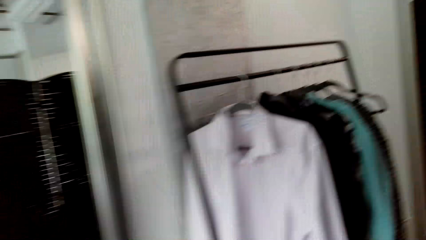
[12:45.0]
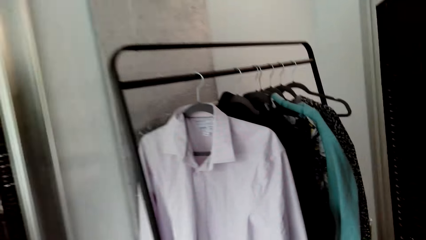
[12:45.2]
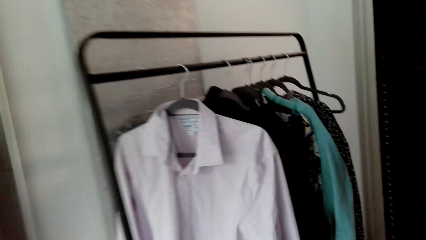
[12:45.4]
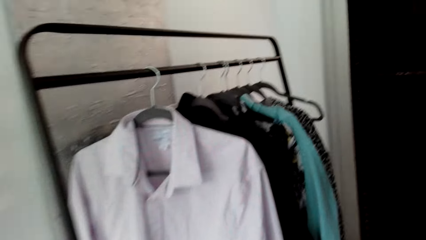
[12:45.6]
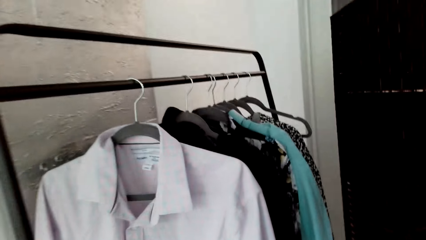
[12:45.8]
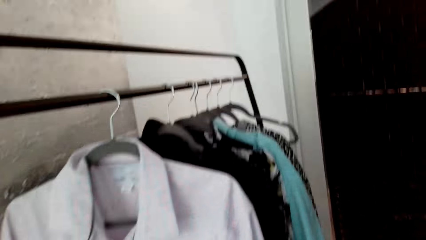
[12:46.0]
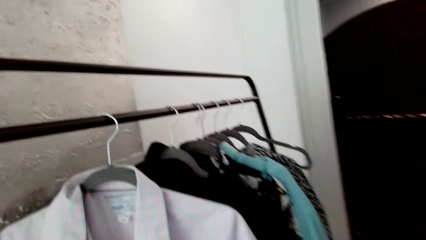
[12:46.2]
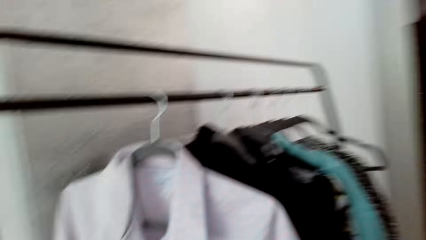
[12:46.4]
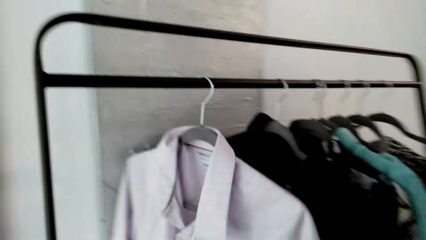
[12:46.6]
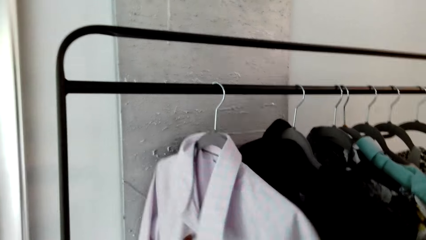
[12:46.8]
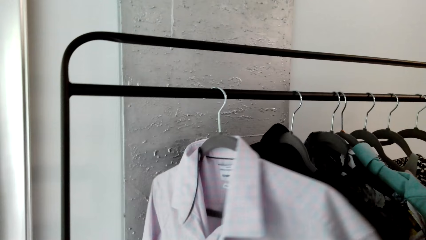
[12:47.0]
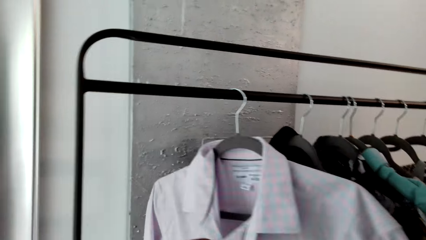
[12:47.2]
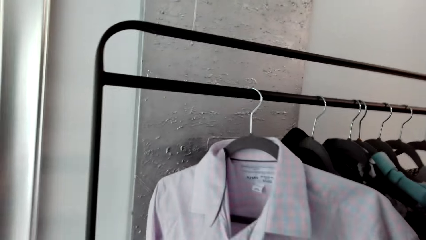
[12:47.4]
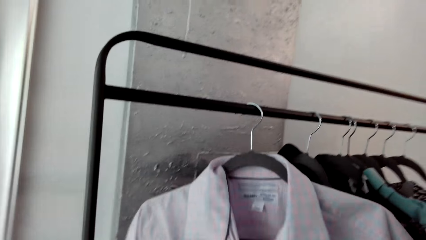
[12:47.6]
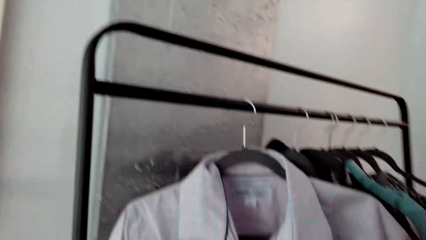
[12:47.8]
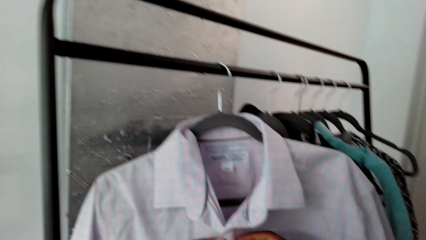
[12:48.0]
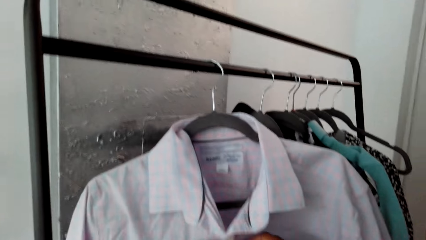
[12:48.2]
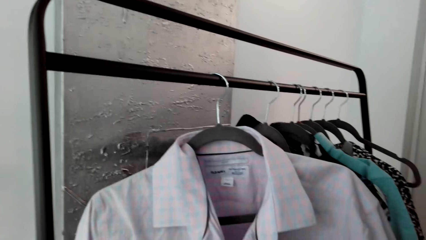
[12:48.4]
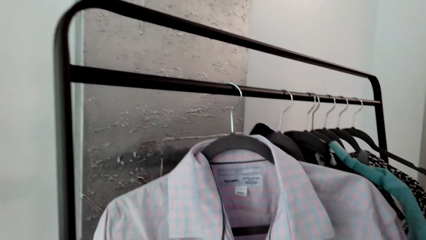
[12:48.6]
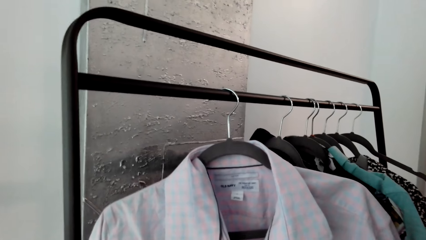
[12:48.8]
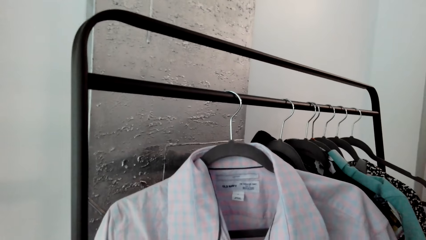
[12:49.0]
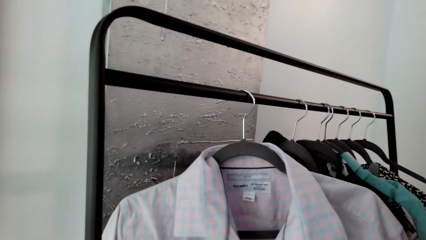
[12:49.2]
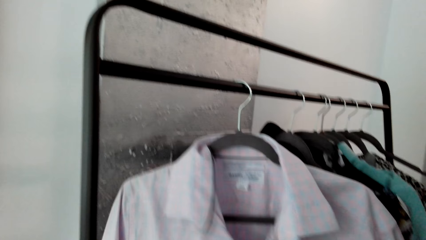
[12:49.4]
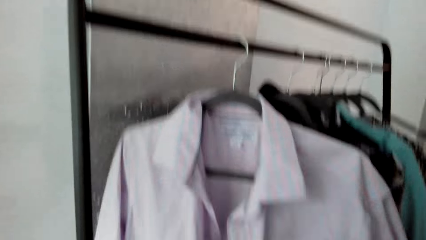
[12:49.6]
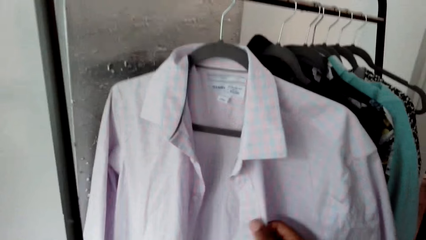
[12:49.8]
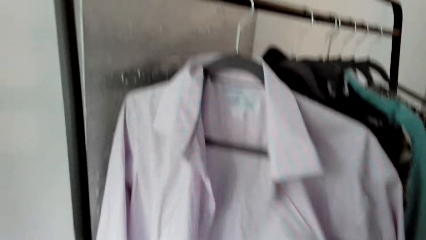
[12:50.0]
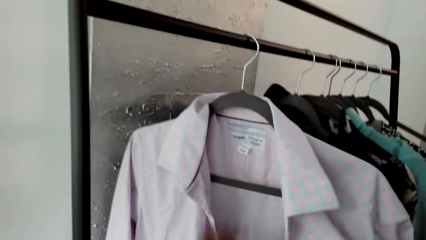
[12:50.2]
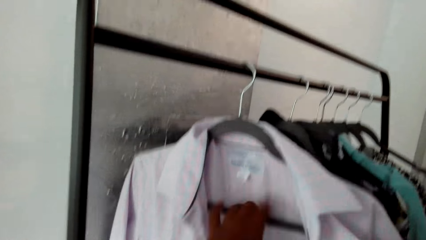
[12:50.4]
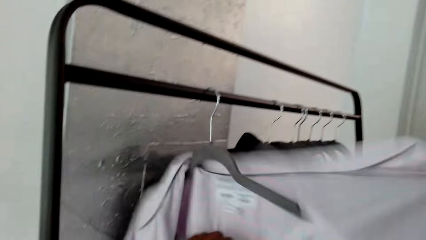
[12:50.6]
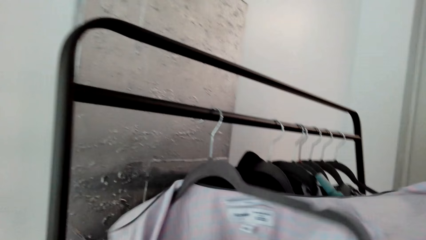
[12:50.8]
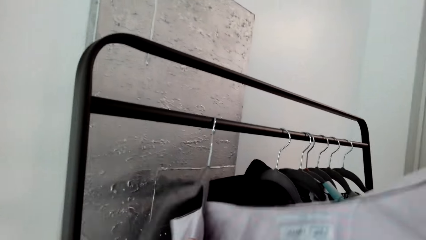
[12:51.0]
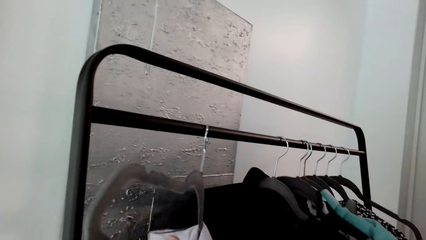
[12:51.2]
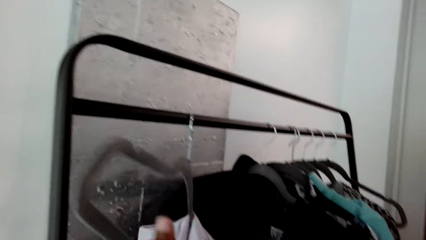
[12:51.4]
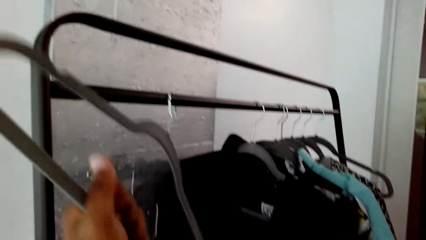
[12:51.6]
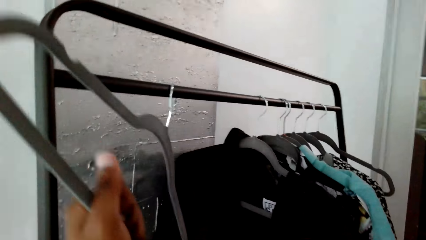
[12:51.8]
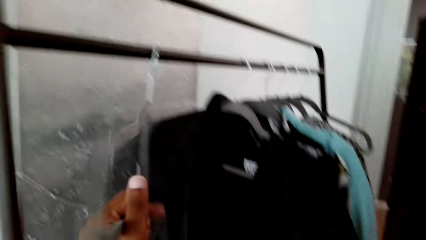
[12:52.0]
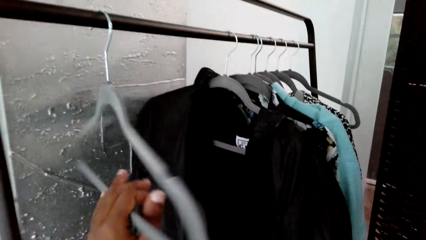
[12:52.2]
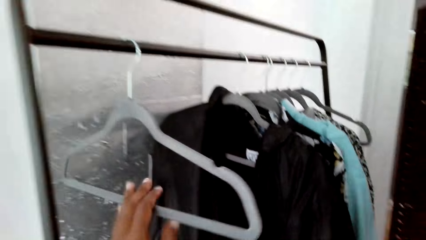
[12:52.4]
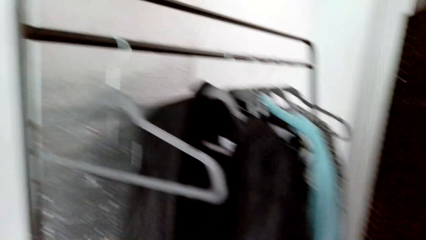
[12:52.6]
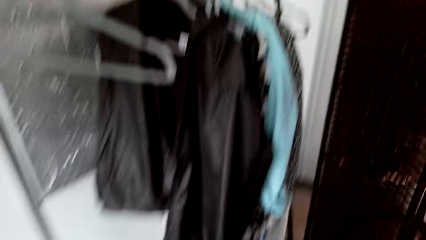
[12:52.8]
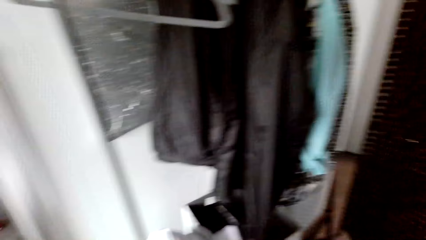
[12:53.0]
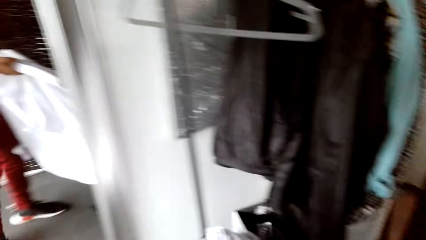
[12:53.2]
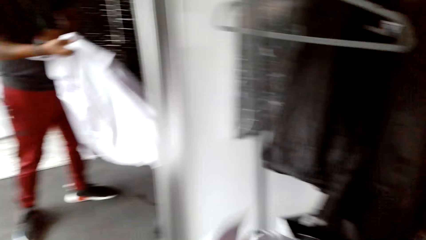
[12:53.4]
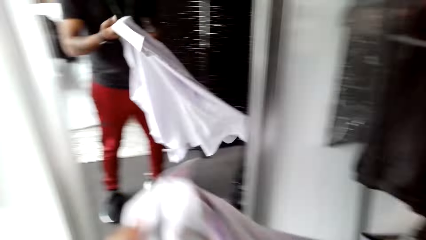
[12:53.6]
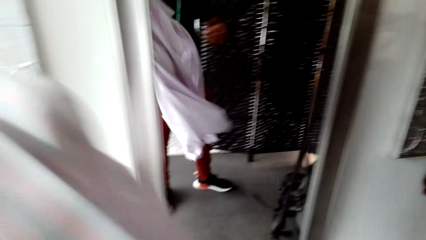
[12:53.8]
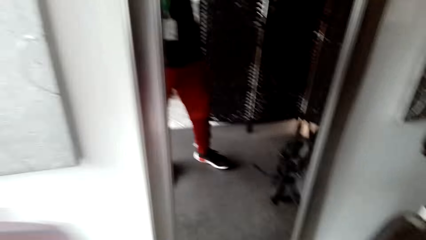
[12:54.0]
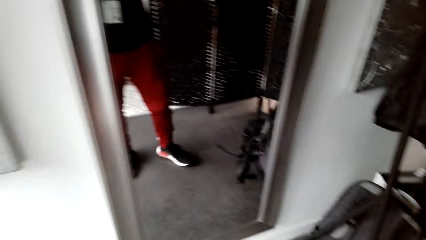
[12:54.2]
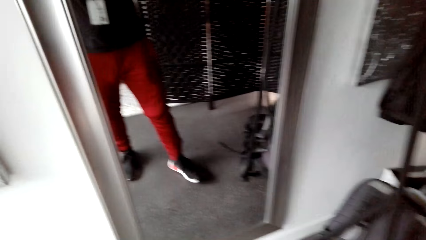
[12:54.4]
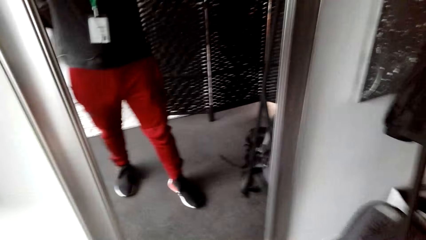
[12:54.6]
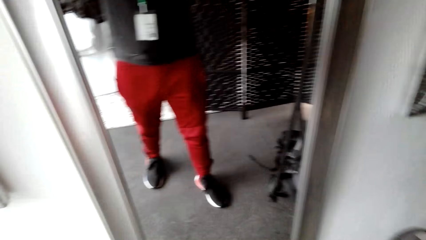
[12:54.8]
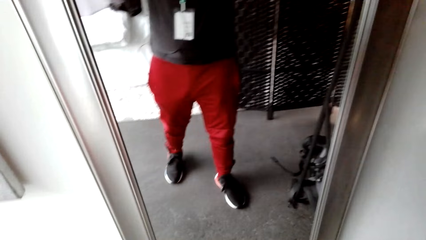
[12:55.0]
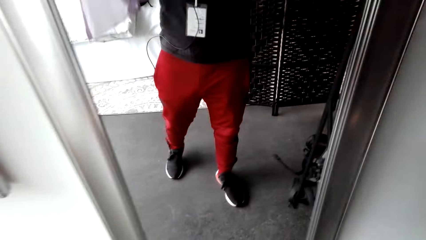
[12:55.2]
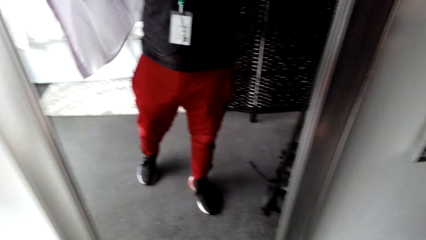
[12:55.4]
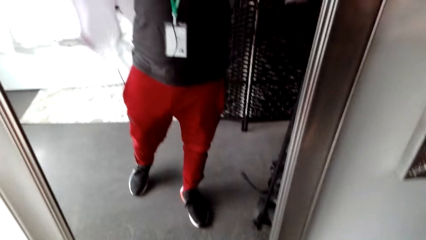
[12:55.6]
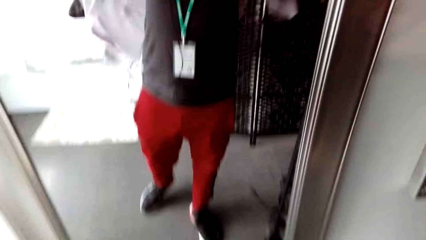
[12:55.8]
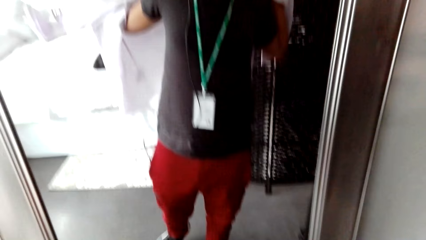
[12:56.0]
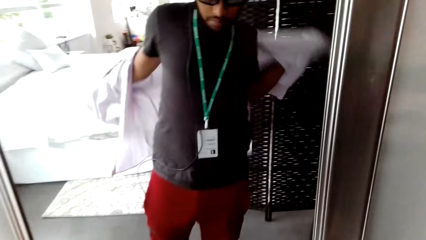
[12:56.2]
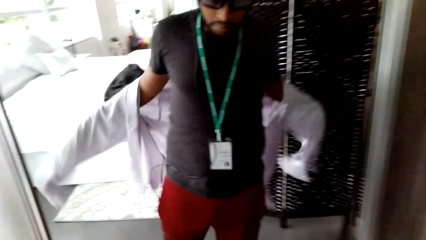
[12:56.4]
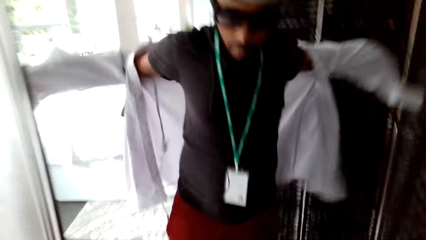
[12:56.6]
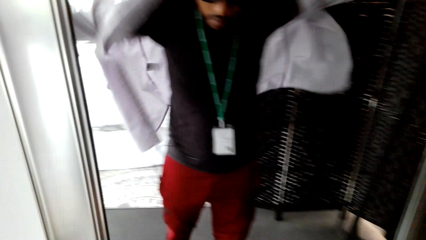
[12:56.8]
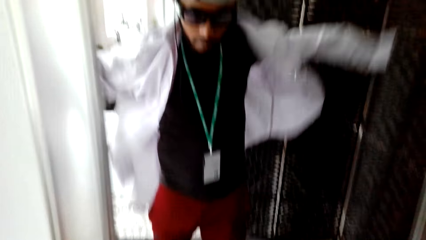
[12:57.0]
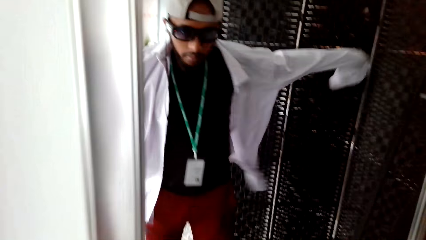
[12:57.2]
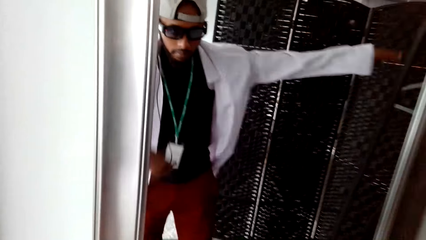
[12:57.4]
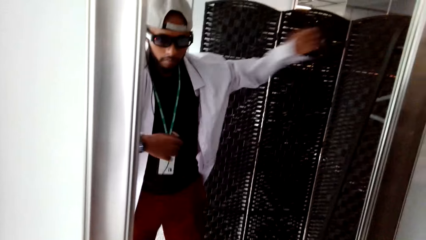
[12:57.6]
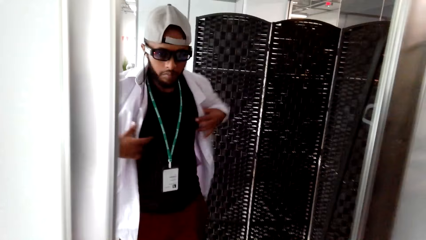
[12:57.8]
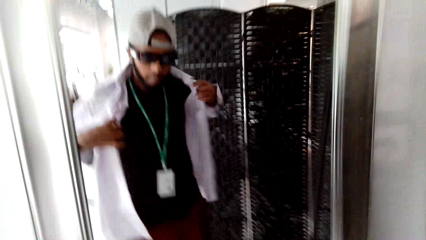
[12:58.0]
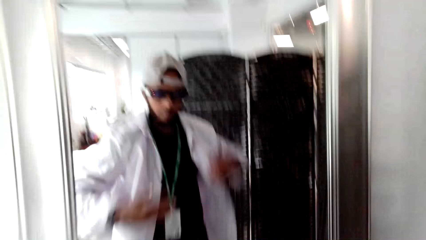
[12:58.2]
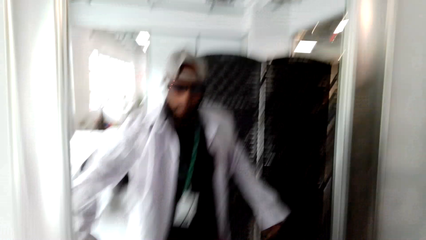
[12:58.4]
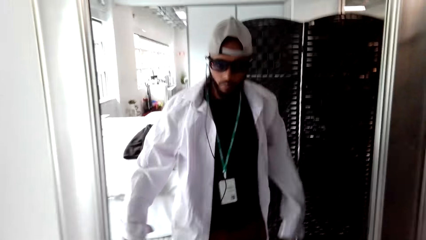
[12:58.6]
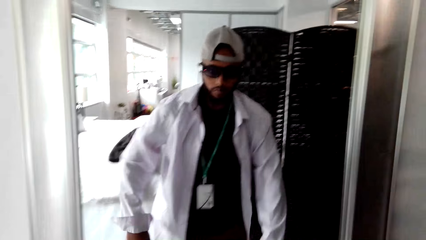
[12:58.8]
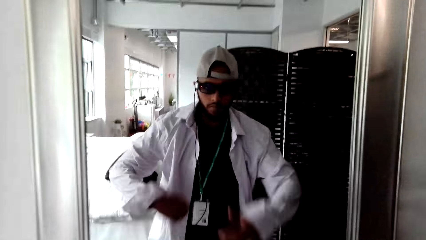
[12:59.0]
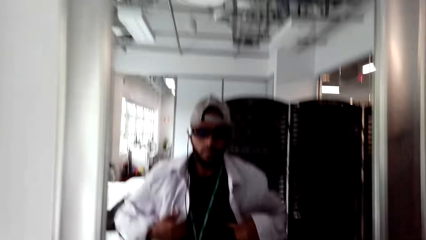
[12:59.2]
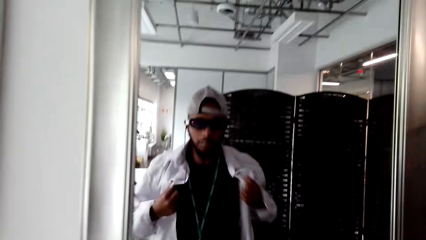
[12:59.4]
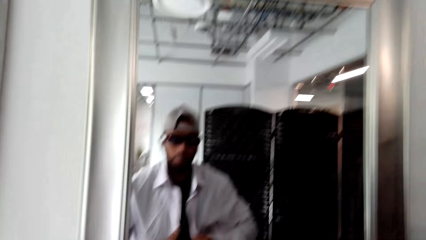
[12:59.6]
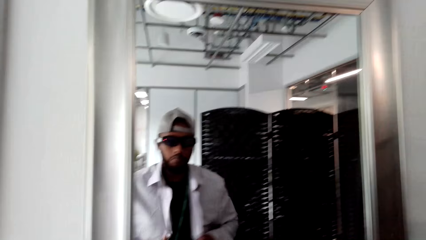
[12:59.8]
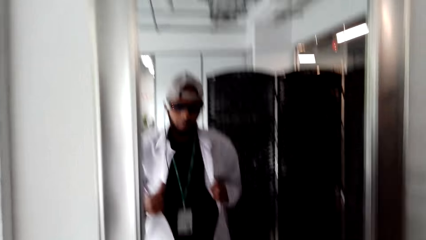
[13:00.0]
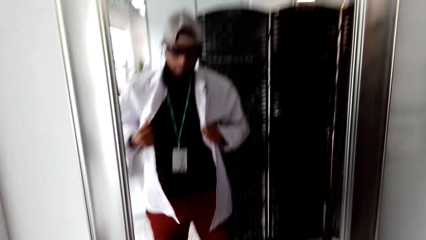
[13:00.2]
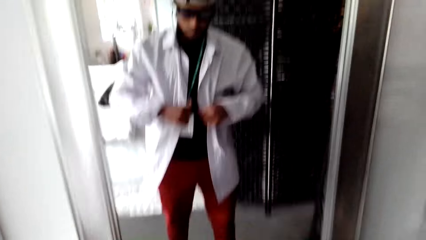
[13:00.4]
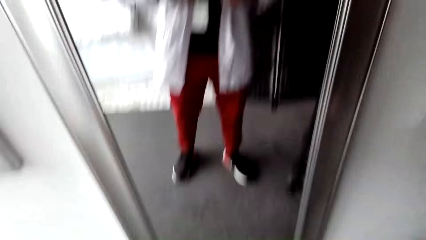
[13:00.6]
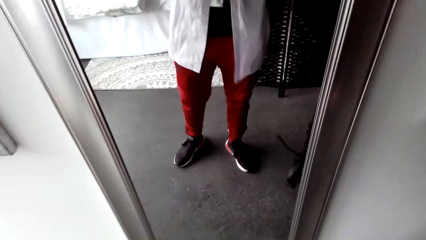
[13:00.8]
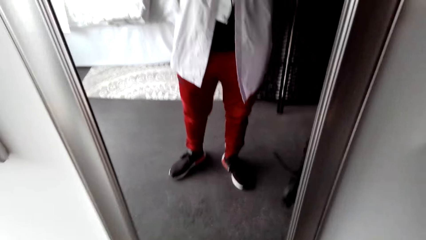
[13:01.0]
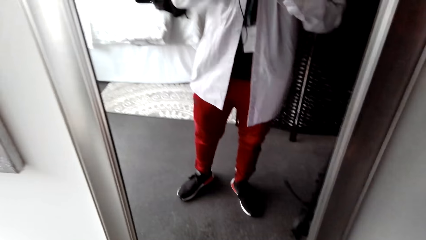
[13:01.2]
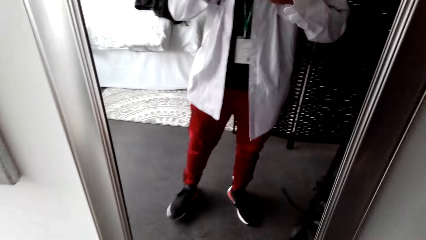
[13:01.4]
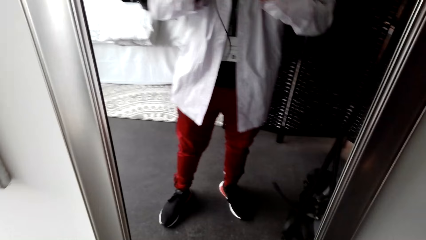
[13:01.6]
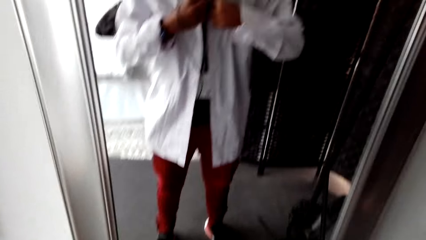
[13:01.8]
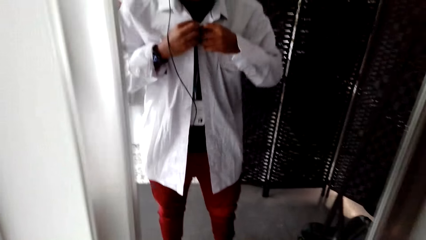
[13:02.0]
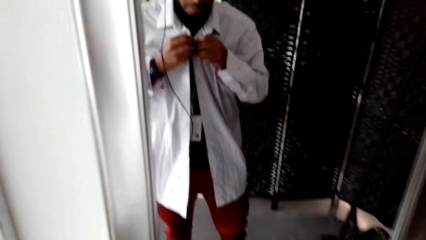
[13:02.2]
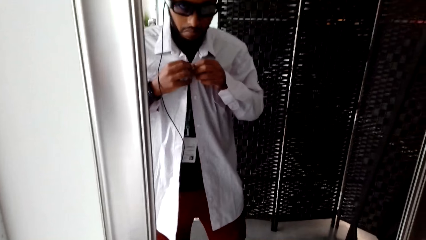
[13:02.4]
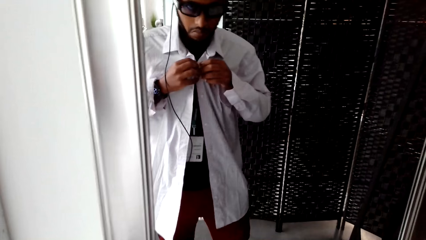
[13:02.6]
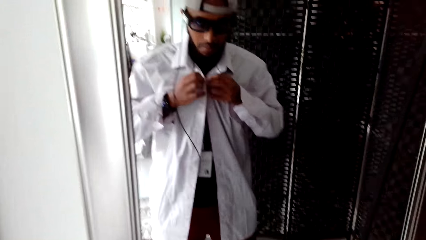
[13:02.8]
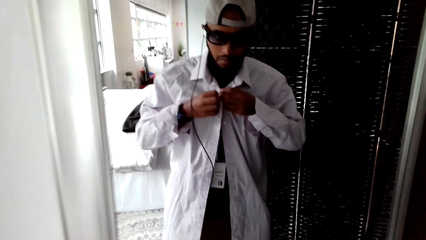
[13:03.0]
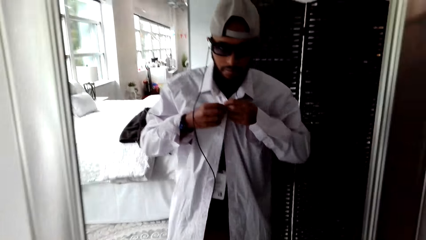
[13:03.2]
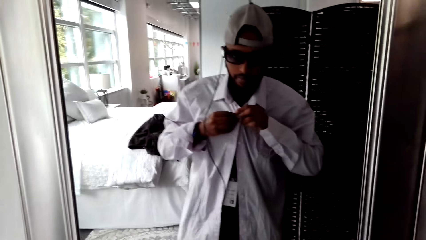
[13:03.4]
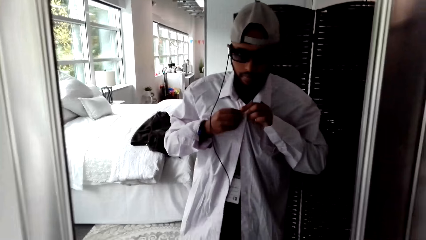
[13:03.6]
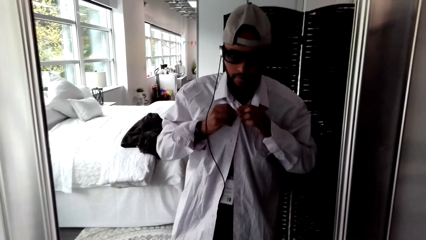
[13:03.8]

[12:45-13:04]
The camera wearer inspects a shirt on the hanger. They touch the t-shirt. They pick the shirt from the hanger. They stare at and inspect the shirt. They look in the mirror. They wear the shirt. They look in the mirror. They button up the shirt.
